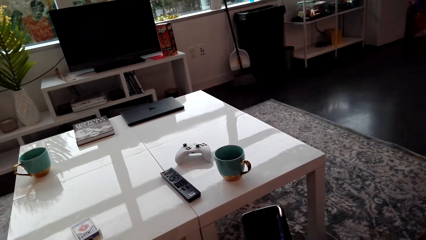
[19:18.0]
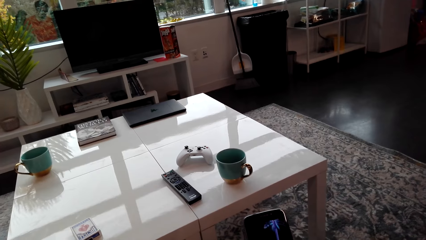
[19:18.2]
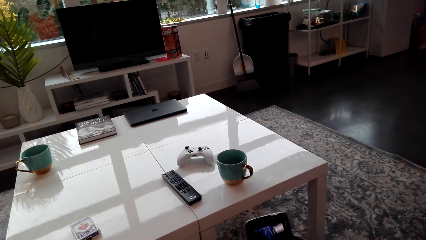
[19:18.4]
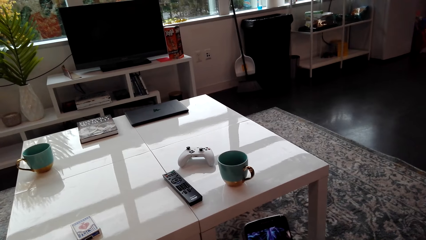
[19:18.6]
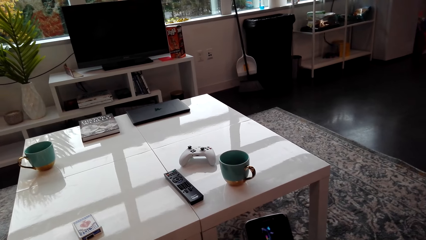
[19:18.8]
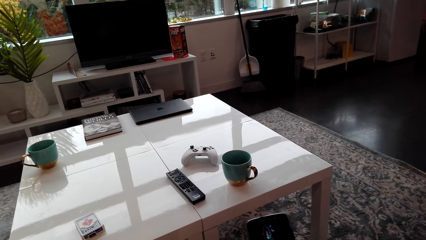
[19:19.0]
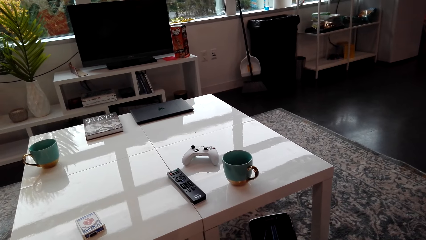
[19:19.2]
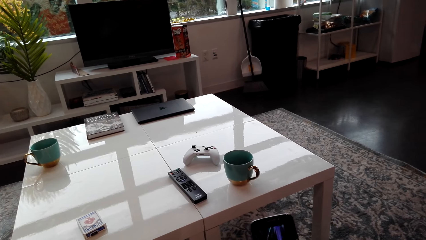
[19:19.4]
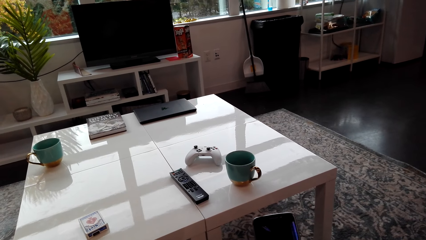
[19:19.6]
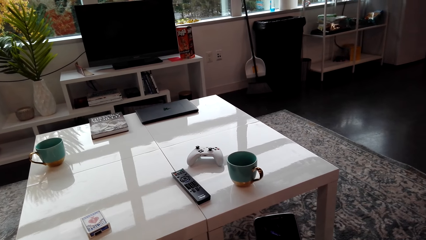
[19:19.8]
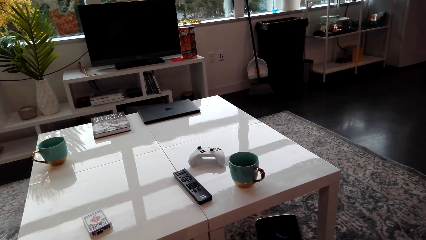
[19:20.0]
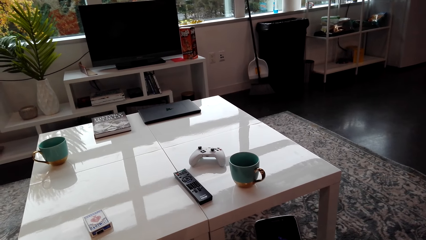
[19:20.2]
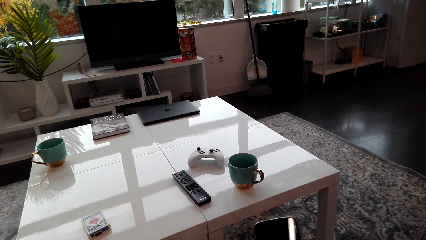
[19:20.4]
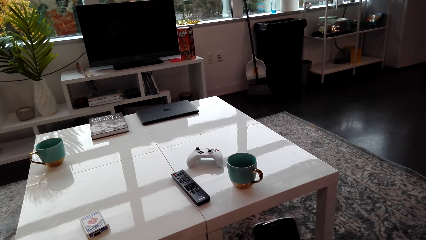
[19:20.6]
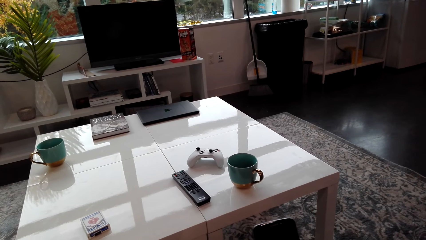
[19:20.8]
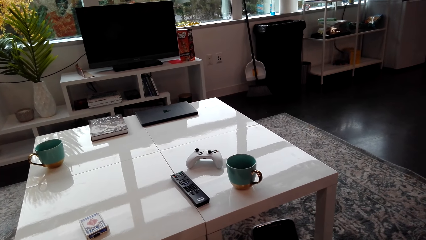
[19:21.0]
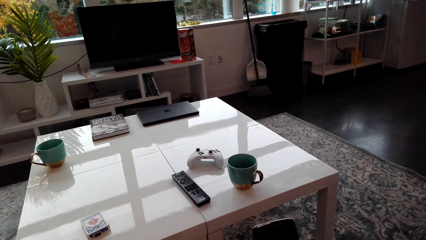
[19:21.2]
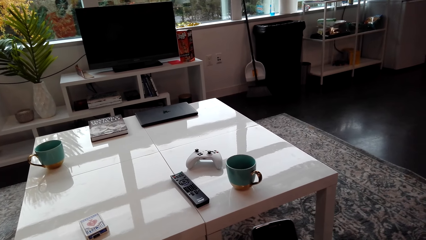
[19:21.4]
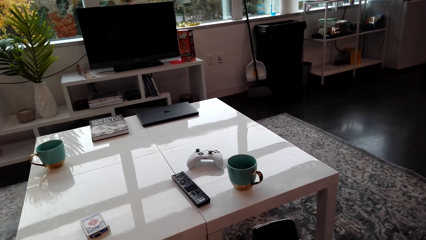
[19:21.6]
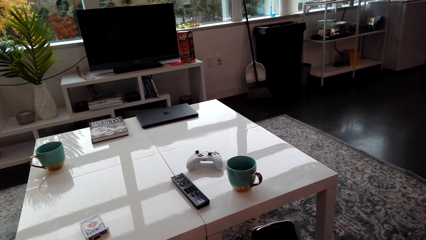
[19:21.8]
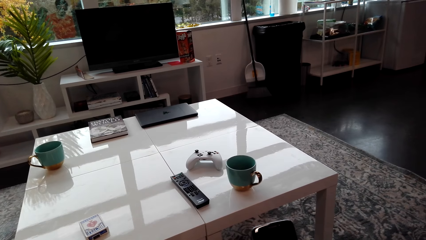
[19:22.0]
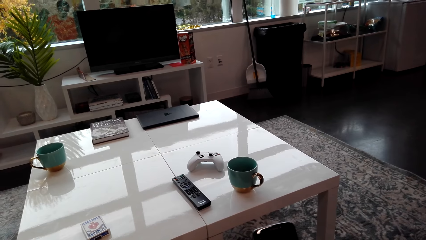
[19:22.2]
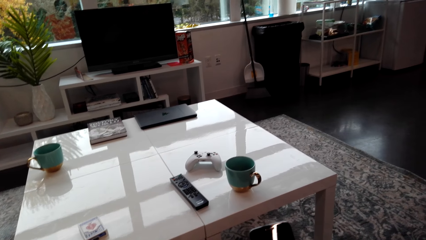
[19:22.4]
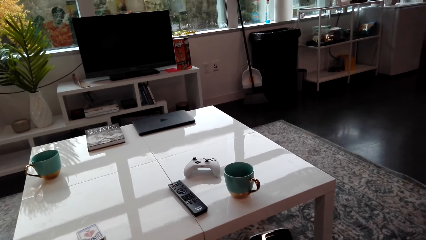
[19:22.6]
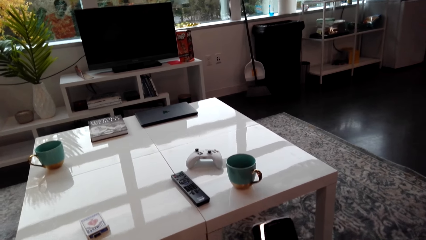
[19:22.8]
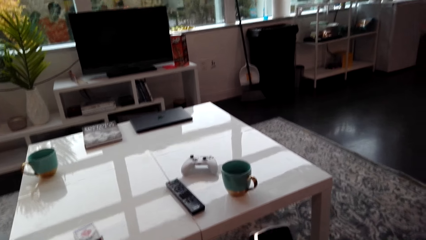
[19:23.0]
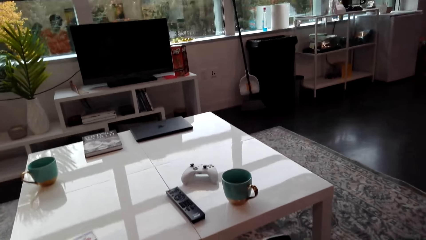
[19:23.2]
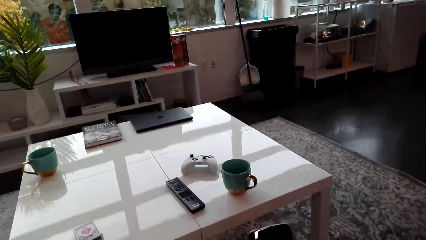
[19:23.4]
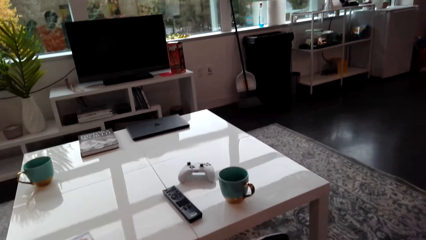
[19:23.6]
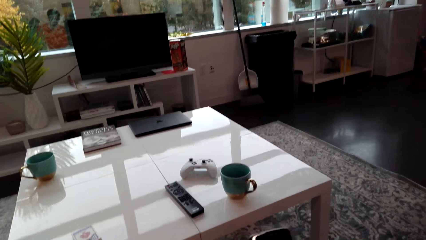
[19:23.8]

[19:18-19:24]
The camera wearer operates the phone in his hands.

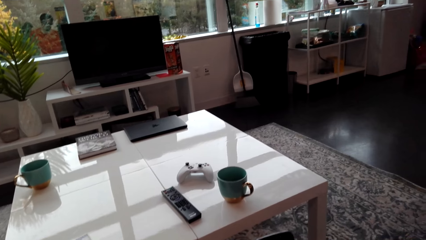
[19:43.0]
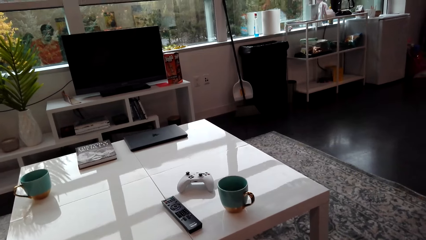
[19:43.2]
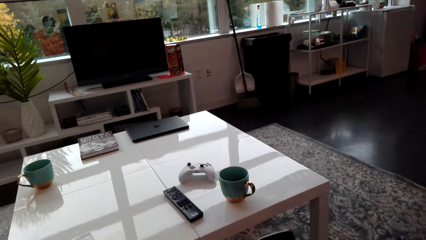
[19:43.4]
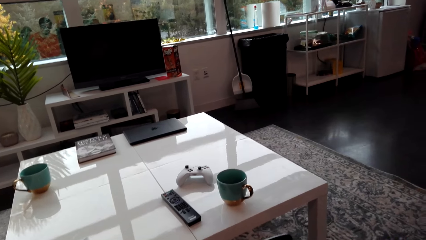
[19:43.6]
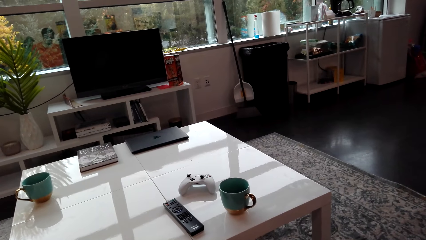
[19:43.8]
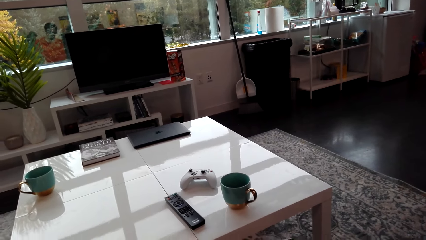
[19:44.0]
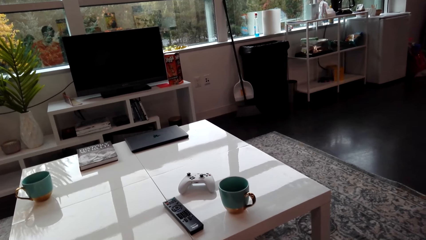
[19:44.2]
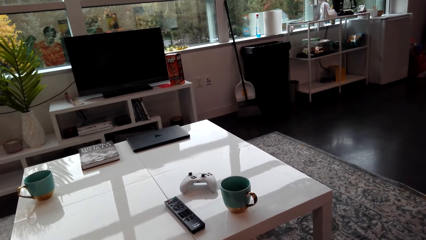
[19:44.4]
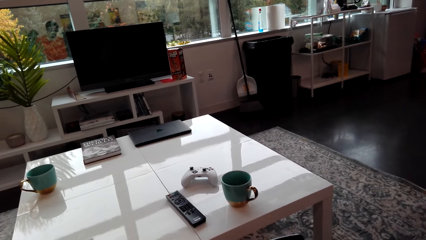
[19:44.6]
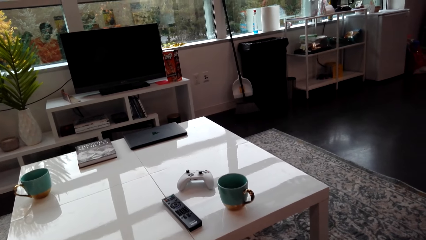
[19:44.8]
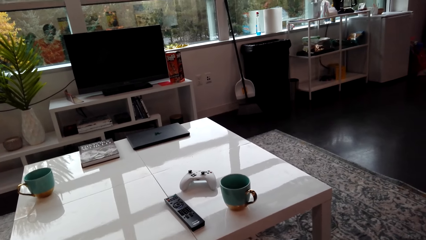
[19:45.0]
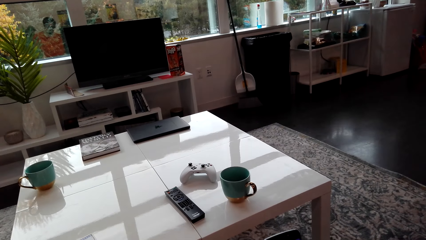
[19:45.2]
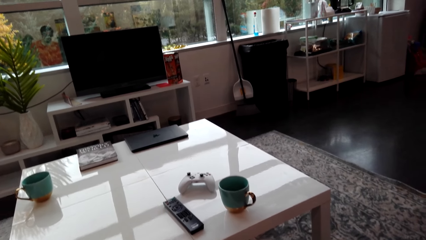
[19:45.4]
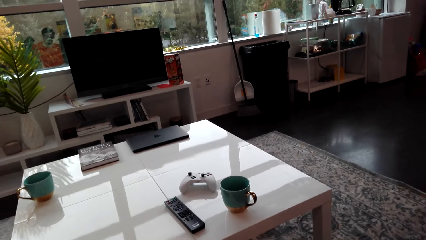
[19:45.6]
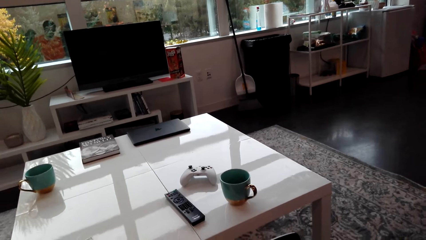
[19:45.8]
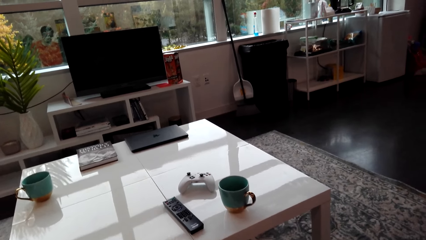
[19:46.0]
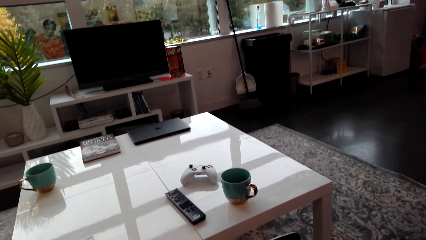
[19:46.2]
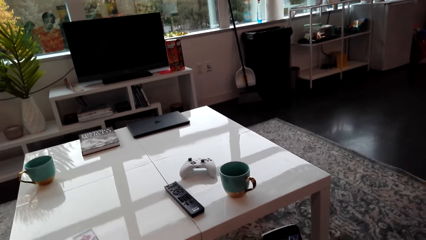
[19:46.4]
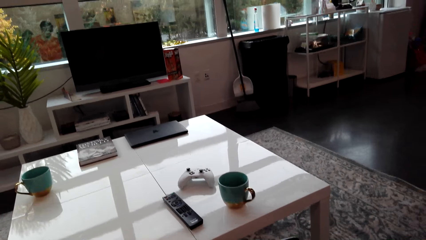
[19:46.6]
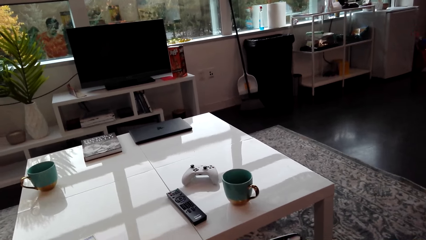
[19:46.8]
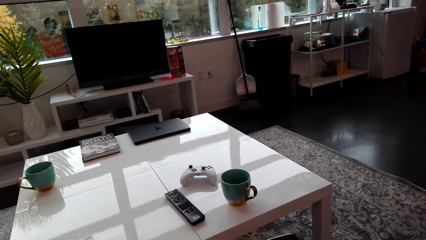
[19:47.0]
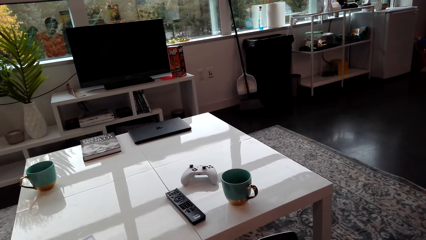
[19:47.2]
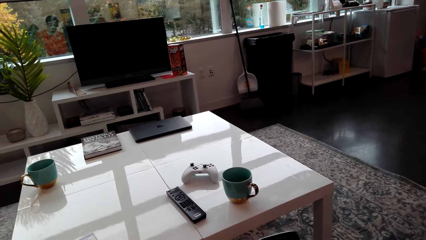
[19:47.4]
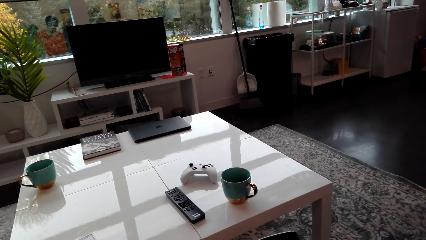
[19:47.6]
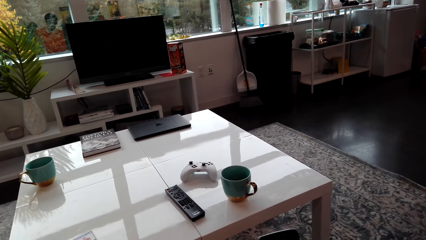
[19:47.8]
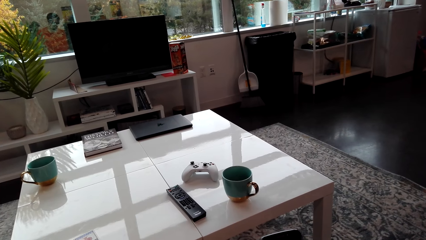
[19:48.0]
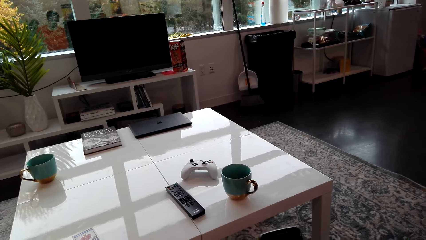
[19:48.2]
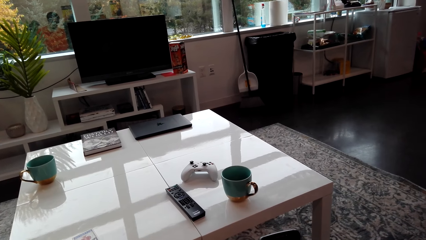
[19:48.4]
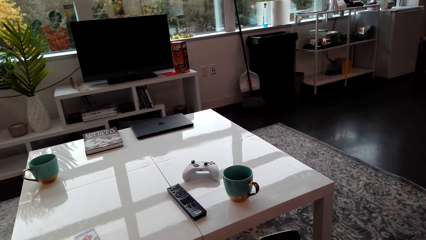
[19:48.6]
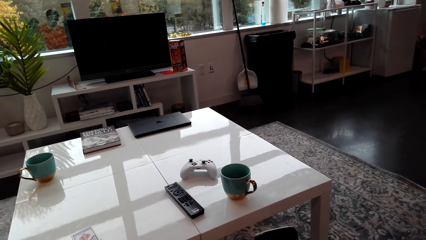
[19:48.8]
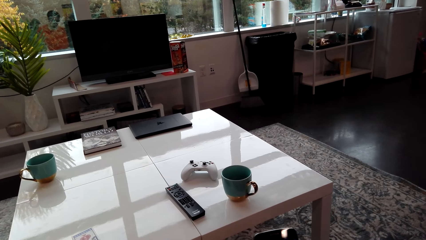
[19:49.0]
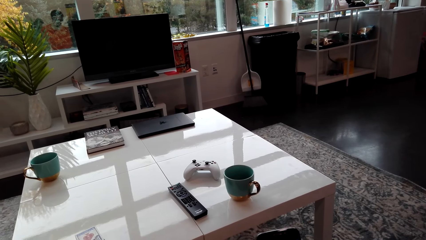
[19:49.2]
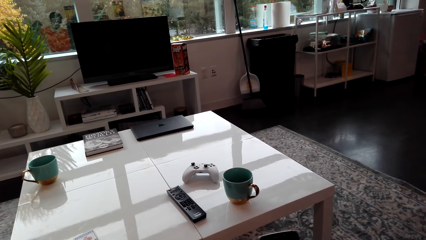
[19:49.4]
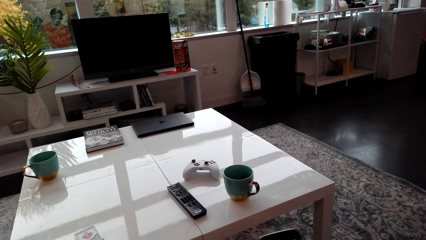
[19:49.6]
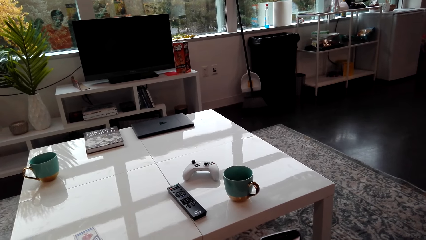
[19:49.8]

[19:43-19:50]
The camera wearer stares at a phone.

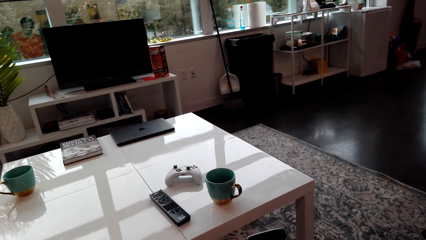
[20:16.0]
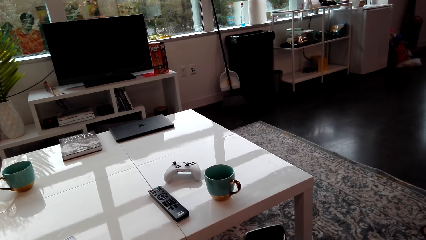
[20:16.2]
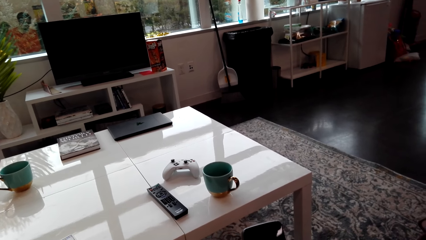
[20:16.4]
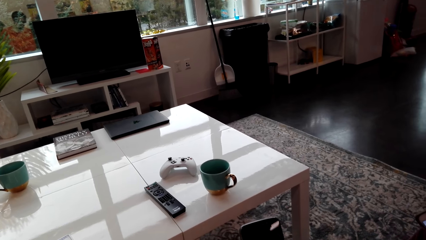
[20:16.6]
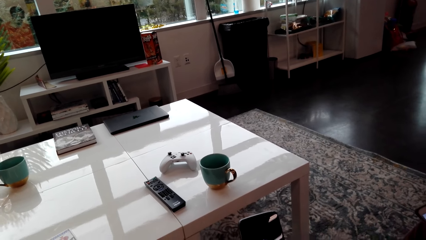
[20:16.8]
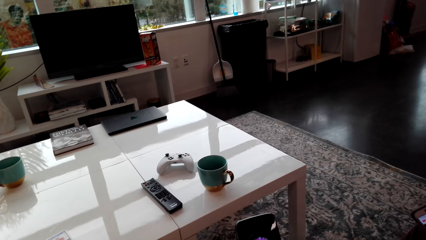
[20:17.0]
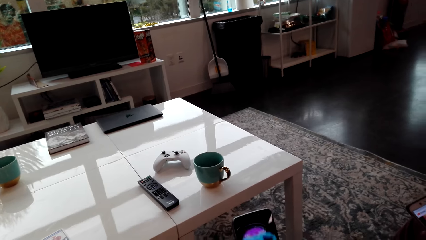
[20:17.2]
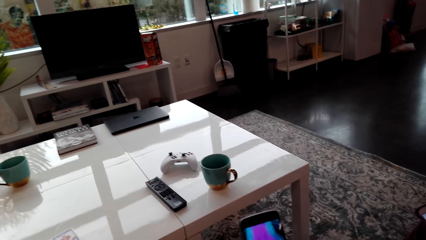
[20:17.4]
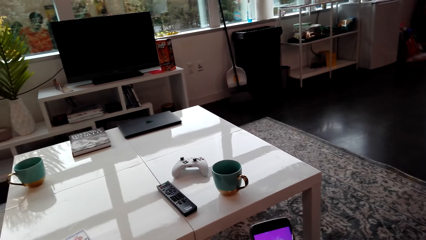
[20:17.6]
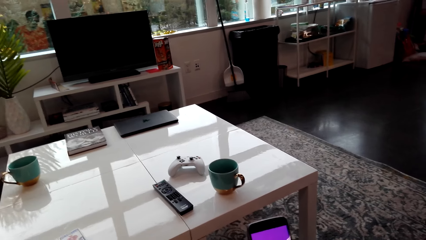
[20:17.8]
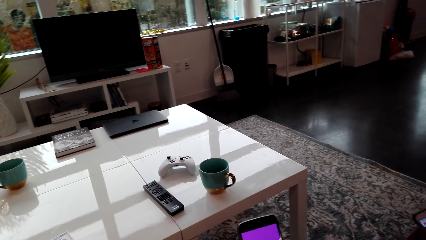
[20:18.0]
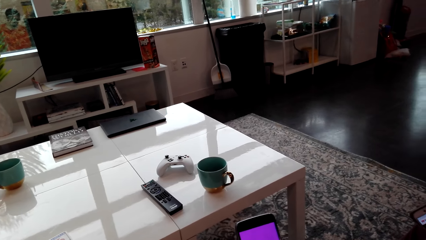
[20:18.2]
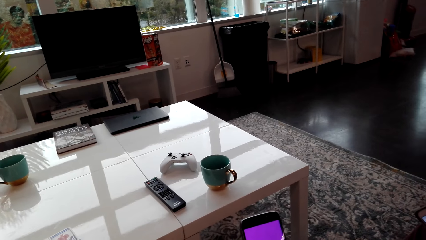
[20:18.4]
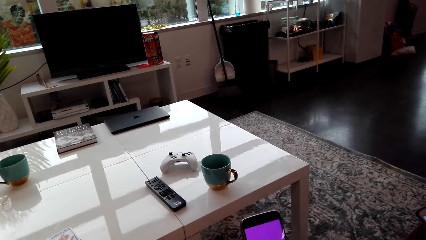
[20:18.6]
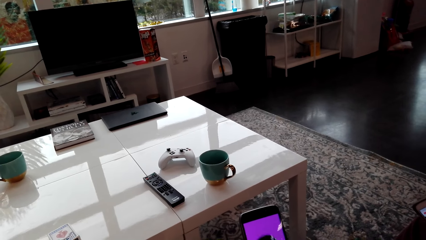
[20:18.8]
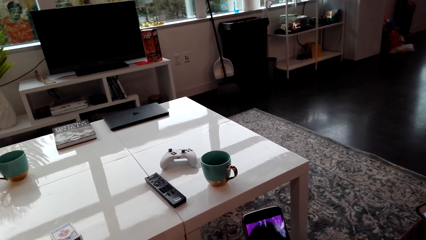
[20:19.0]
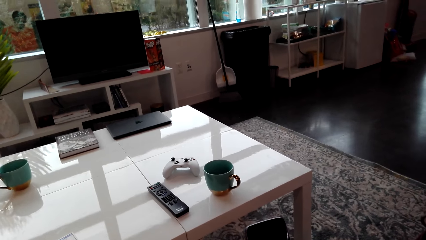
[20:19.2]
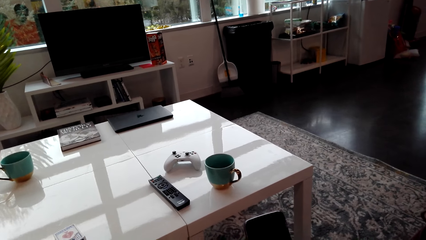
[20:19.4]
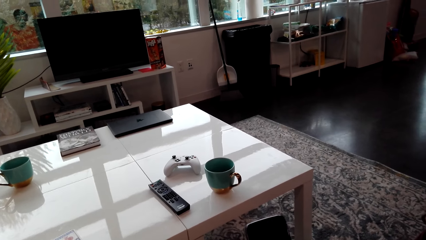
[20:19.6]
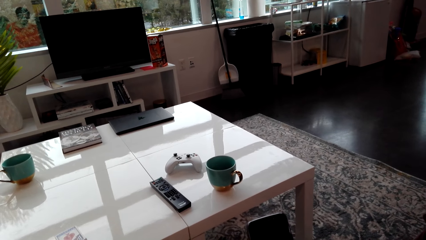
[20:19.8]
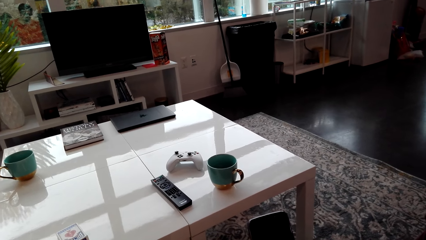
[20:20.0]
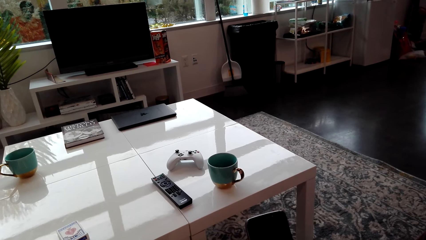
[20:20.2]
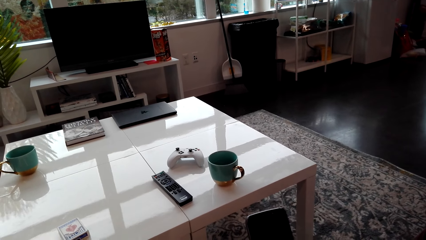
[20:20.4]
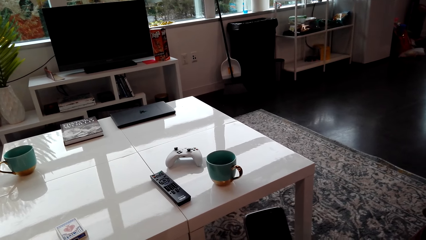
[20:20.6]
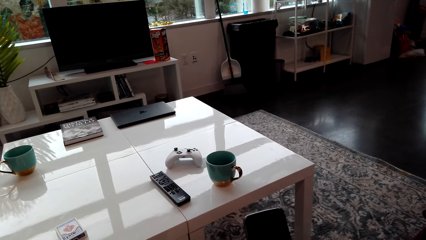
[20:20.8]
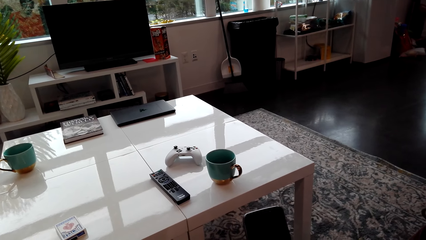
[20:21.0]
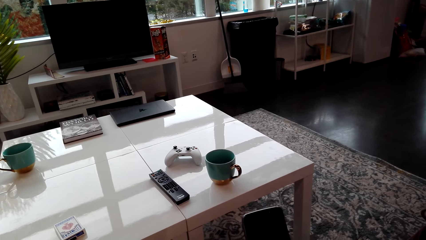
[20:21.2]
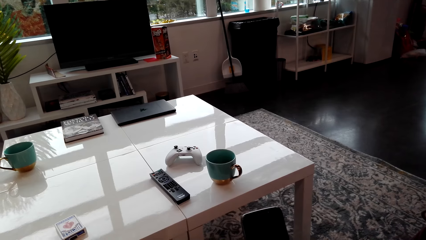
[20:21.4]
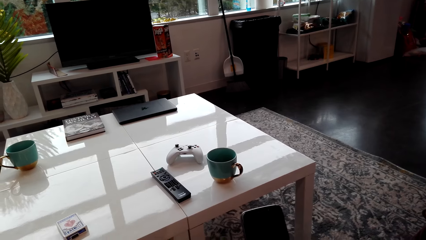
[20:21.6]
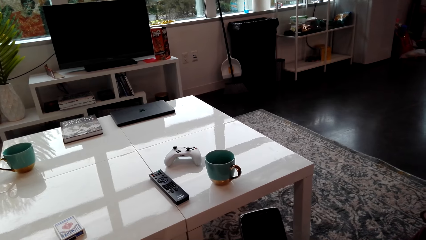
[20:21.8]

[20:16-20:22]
The camera wearer operates the phone.
